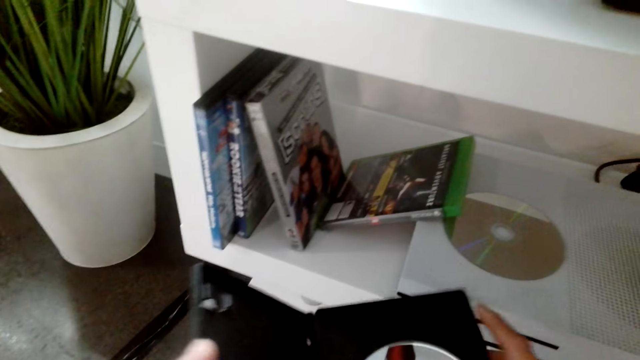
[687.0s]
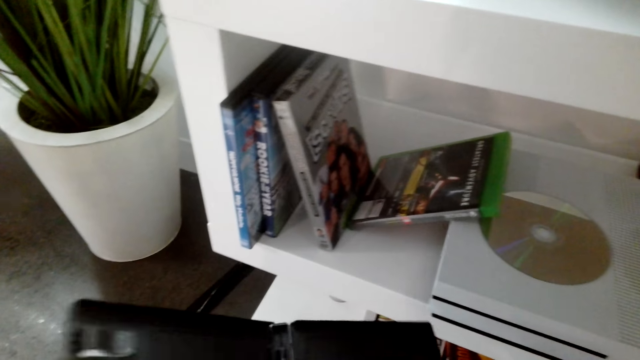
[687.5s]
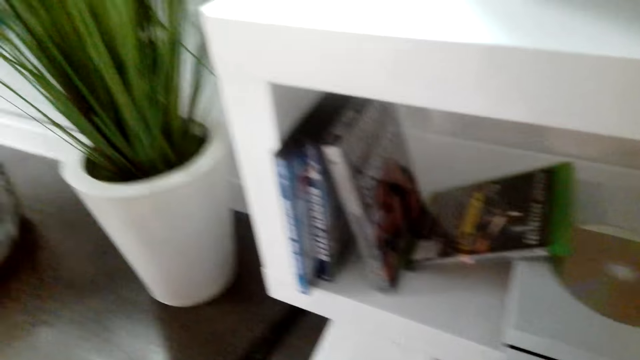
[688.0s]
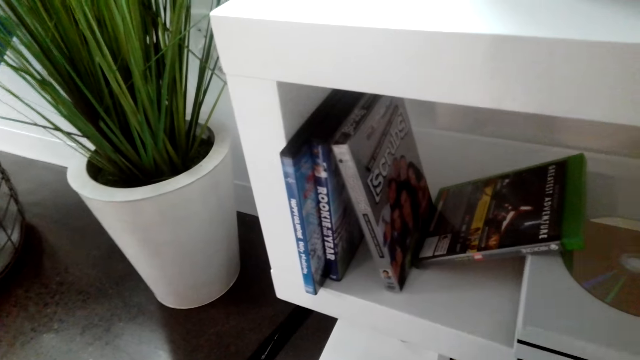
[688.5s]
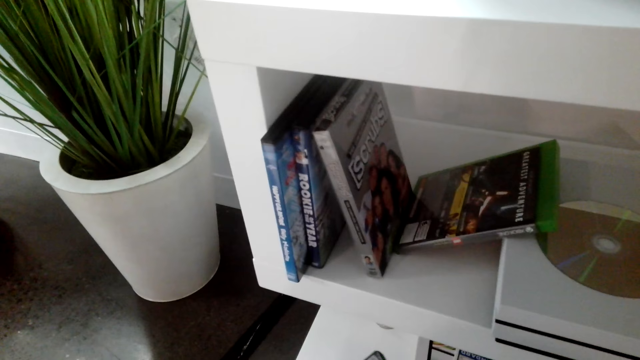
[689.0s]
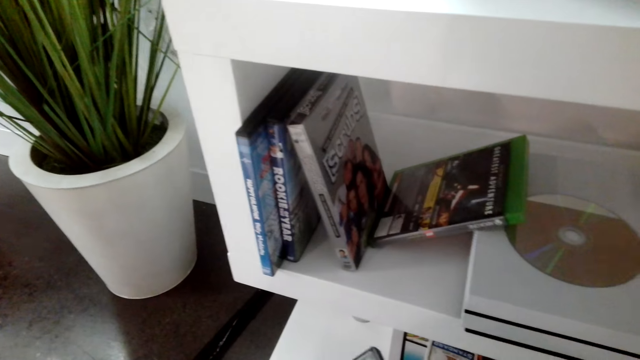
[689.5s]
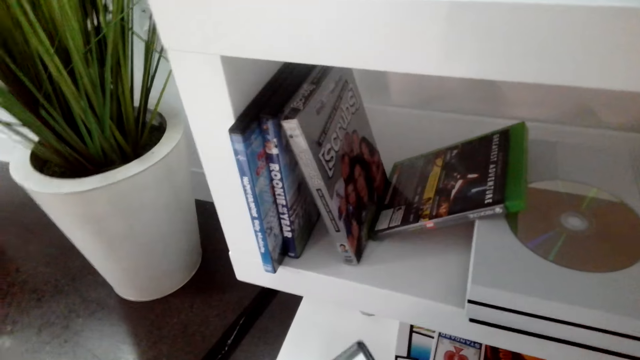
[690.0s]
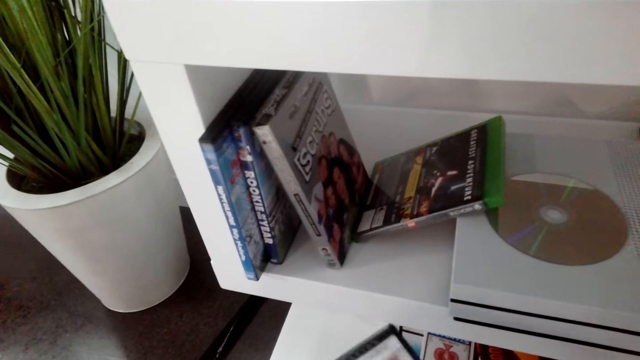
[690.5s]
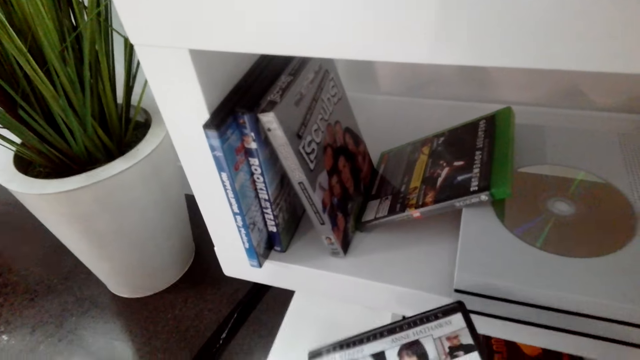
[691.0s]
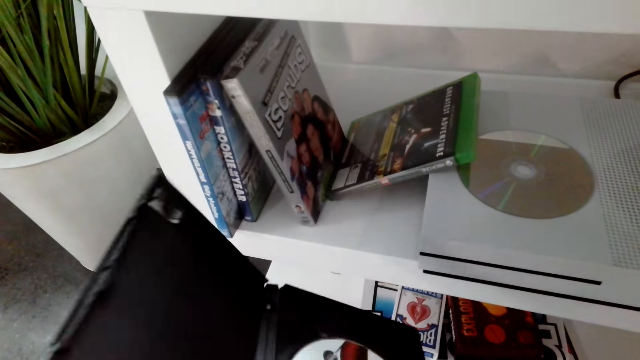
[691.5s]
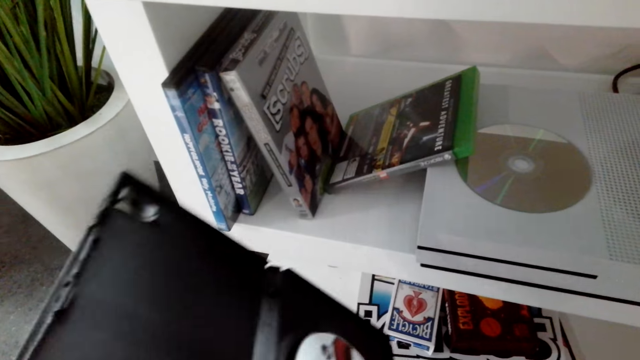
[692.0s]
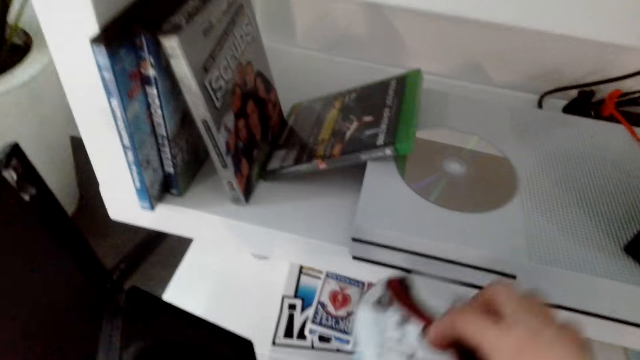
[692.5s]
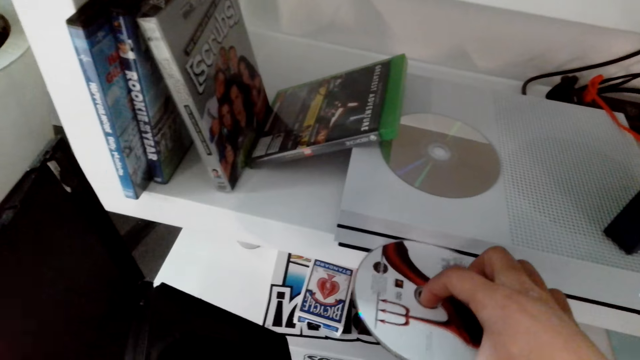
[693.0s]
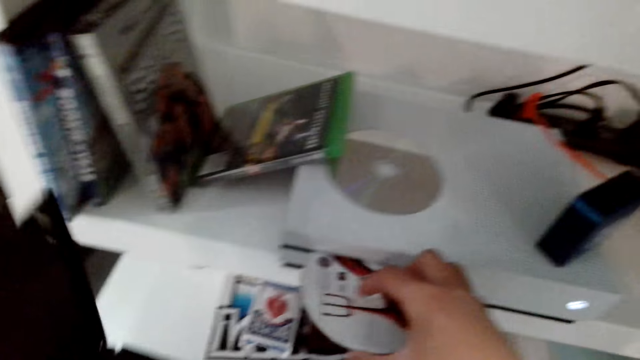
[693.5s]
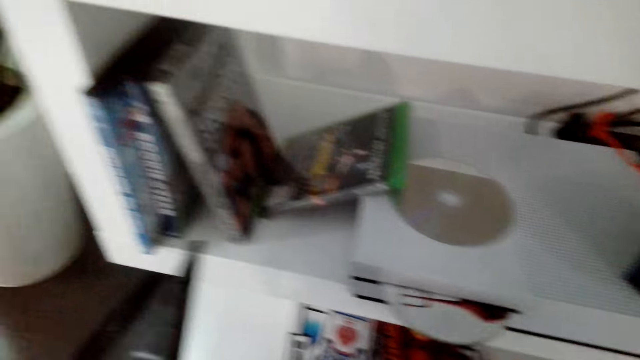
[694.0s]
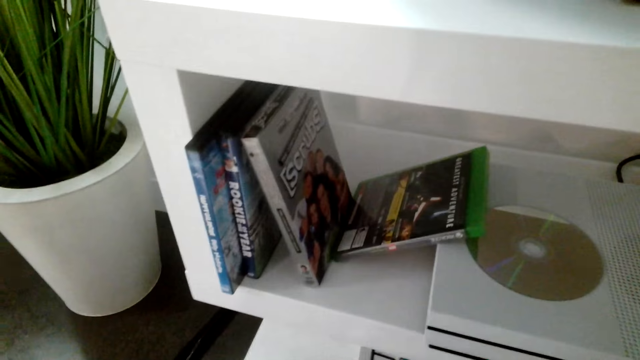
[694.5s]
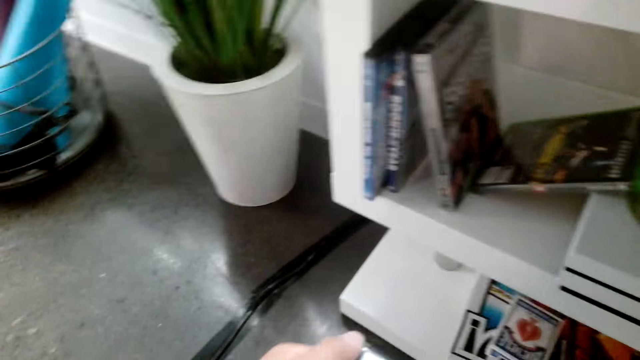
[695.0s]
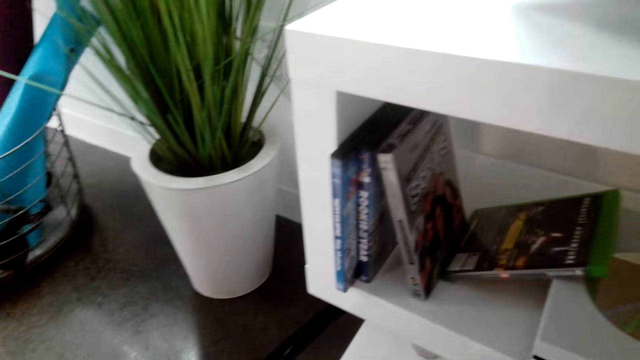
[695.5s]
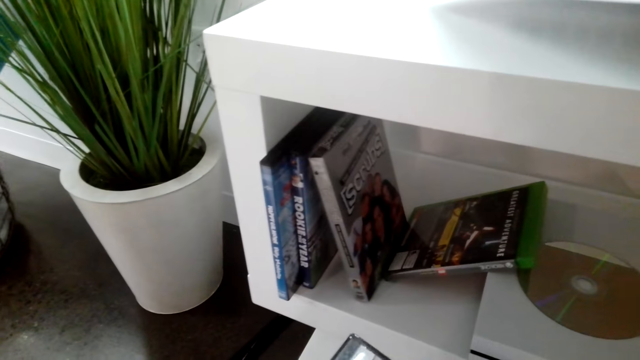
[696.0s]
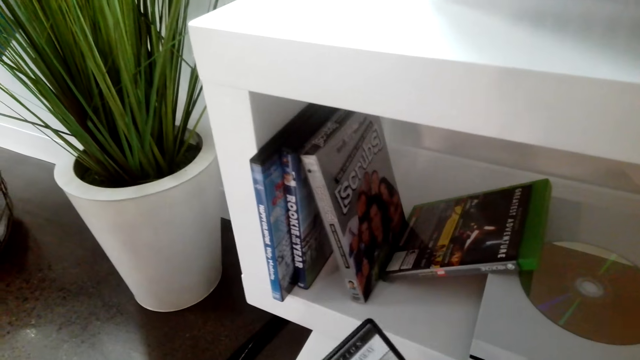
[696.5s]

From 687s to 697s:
The camera wearer removes the disc. They insert the disc on the playstation.

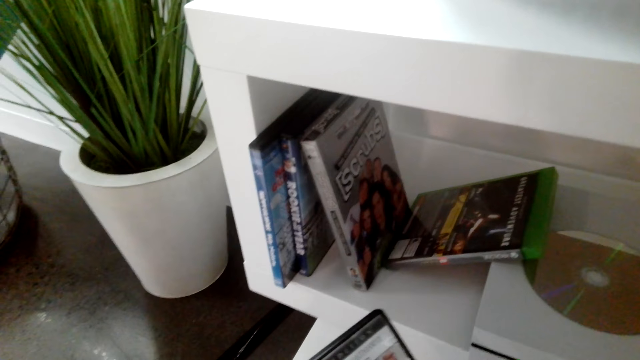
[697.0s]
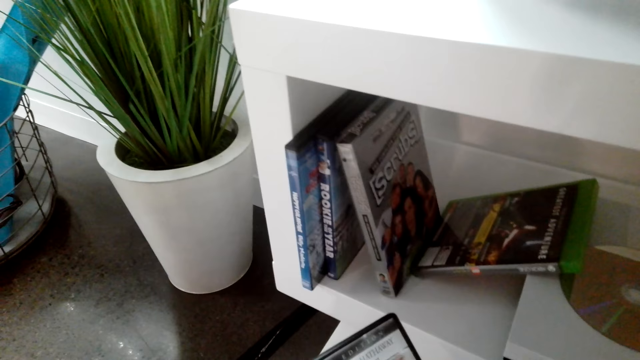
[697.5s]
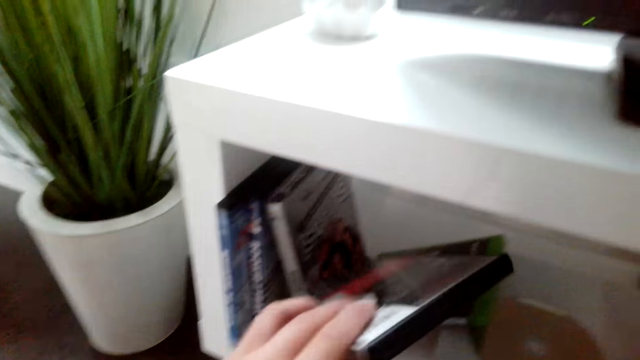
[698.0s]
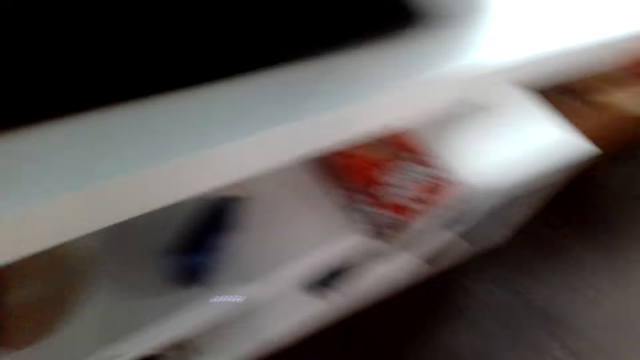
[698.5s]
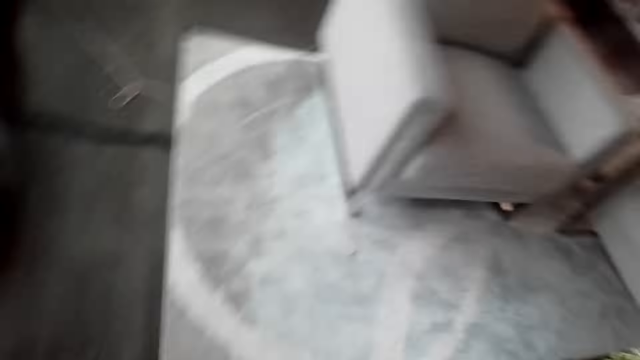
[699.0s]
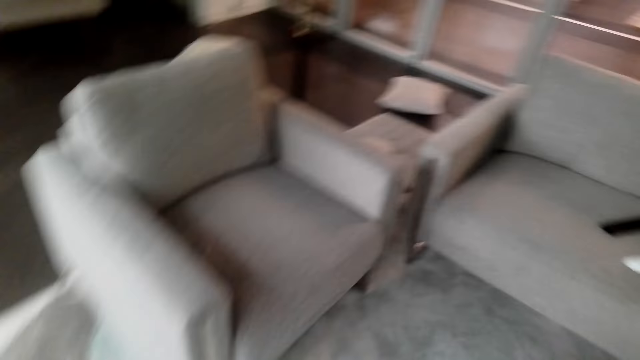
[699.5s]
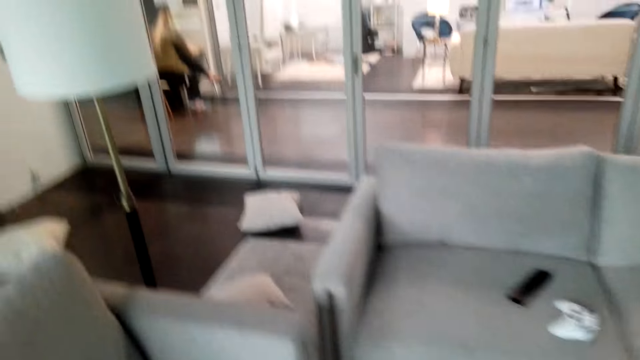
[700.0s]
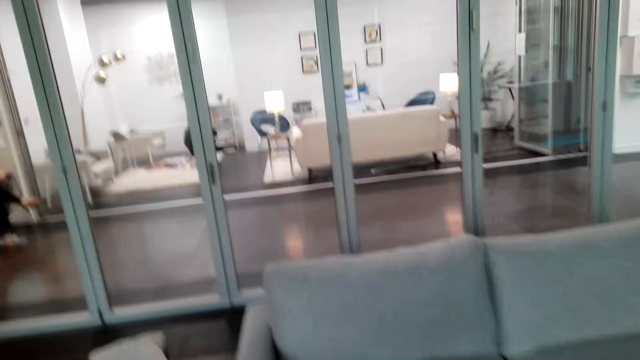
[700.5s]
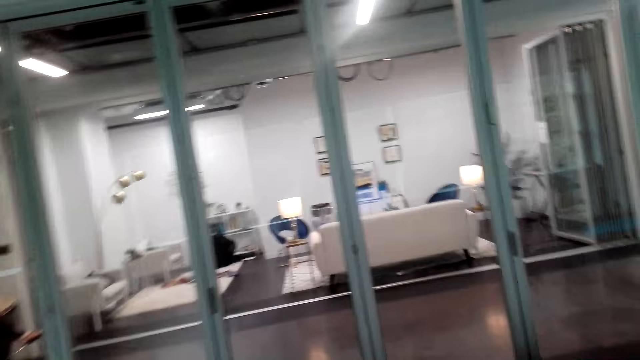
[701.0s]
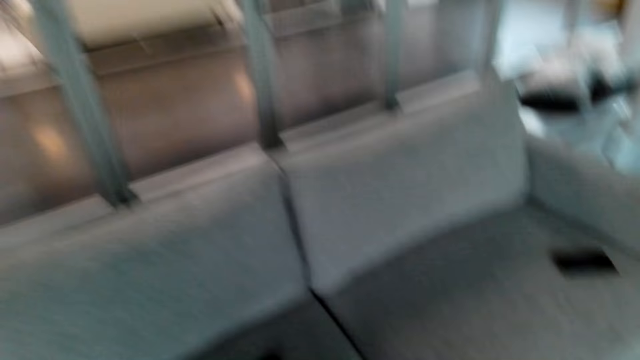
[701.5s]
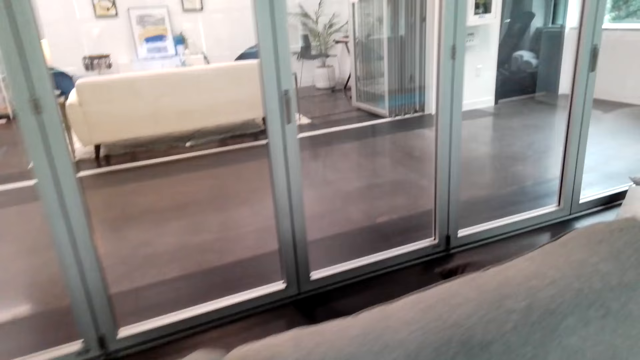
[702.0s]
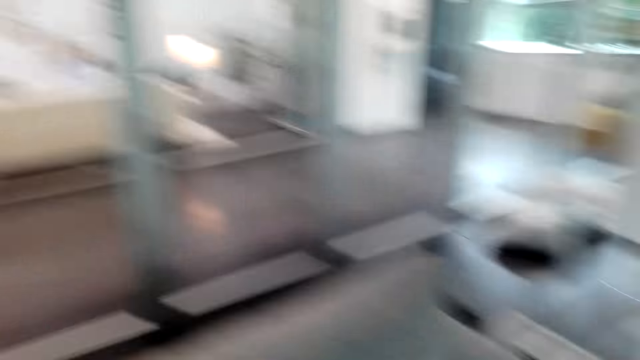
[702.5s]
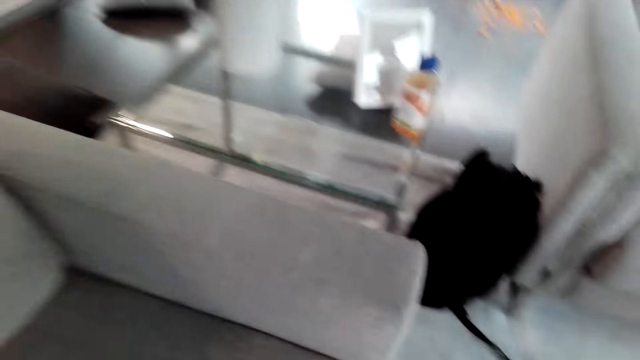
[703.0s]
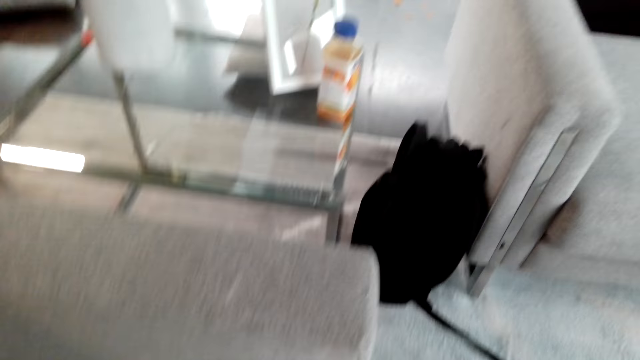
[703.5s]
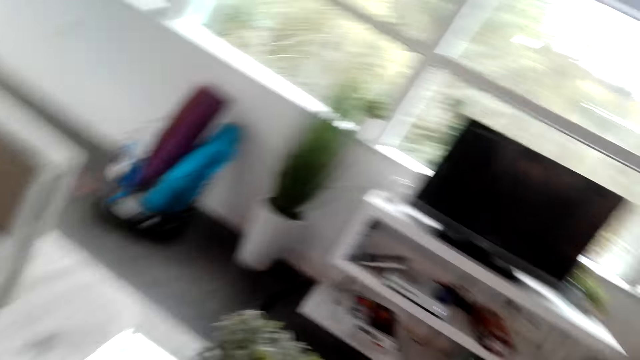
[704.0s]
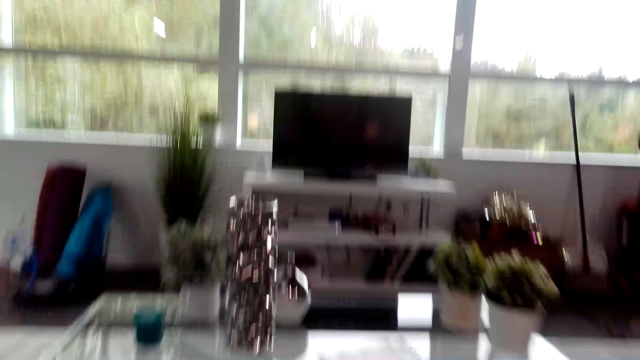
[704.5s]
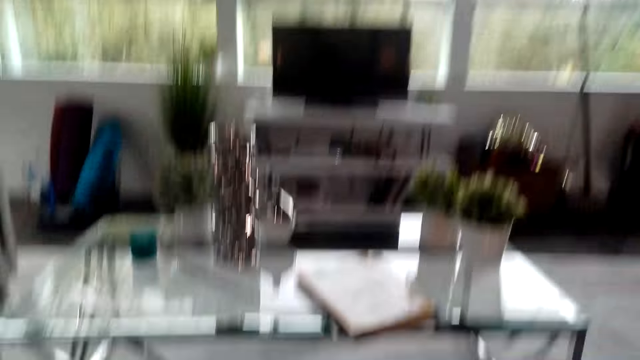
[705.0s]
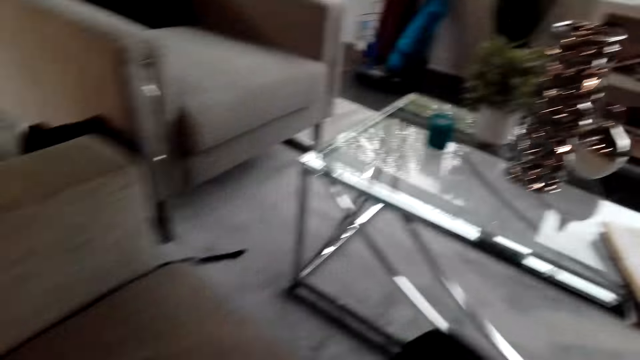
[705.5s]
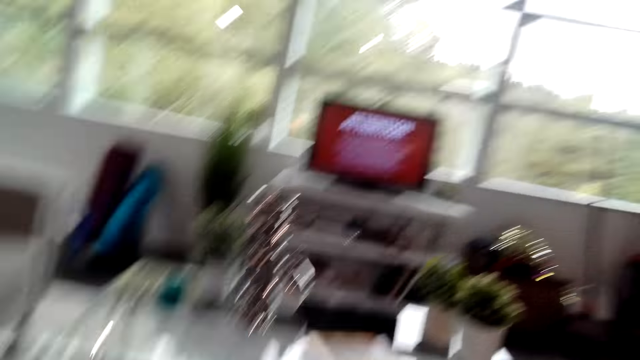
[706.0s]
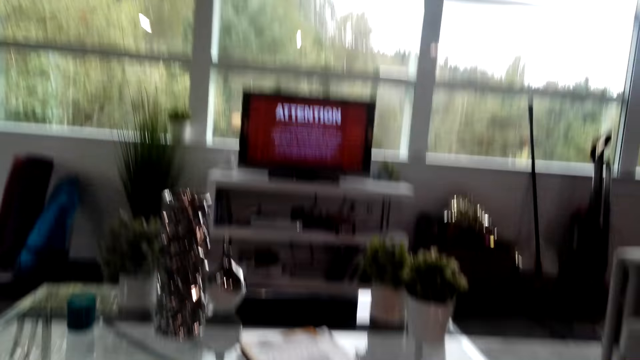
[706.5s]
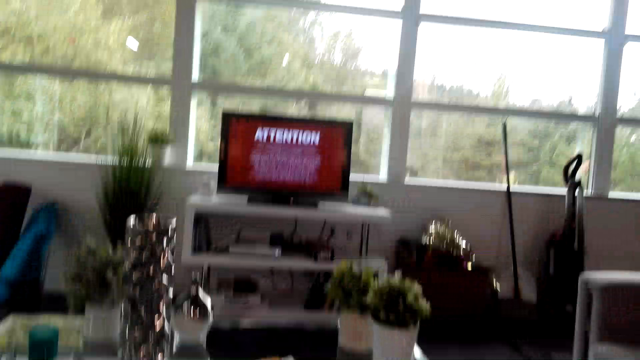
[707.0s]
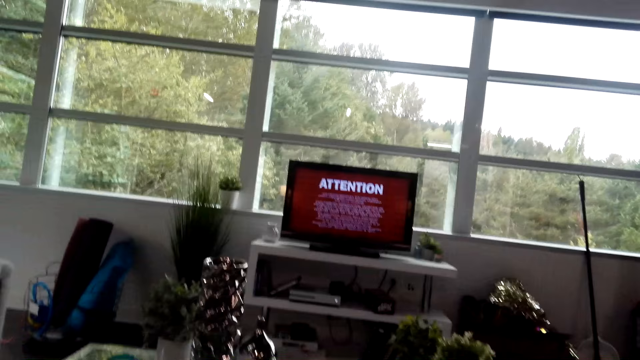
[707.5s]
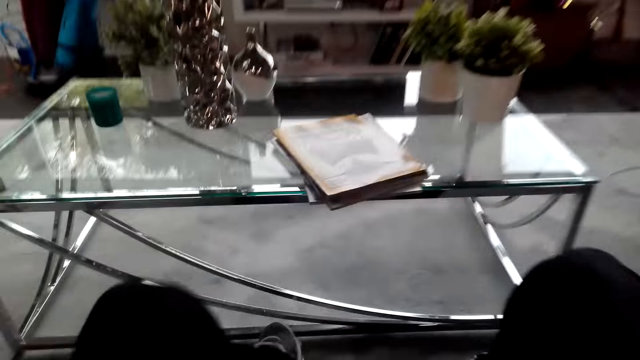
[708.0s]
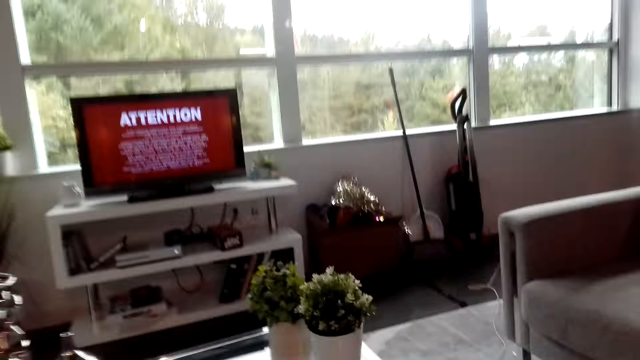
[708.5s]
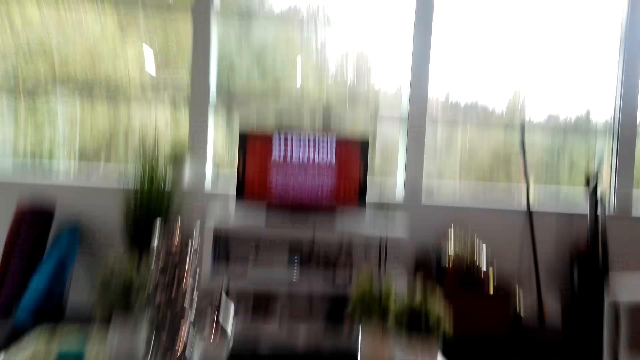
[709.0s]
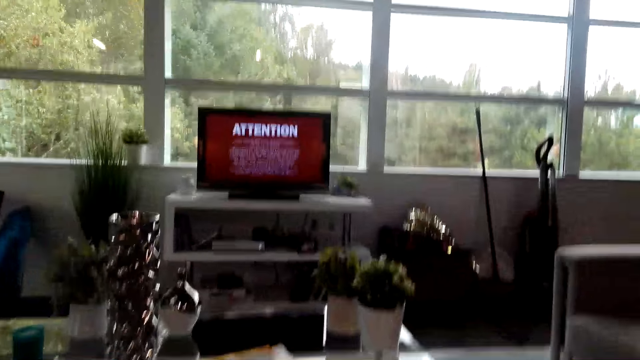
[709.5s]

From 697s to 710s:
The camera wearer puts the cover down. They return a box, walk in the room, and sit down. They operate a TV.
